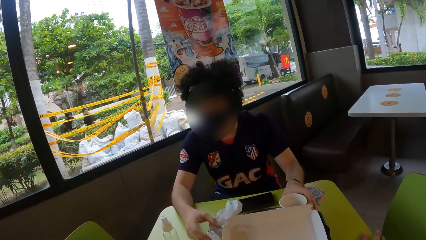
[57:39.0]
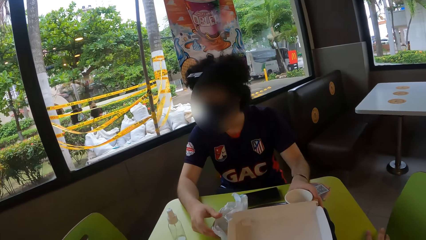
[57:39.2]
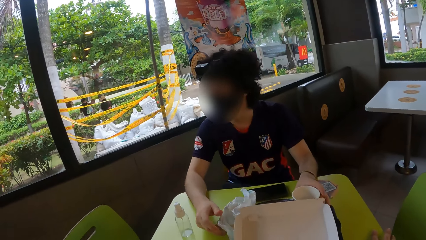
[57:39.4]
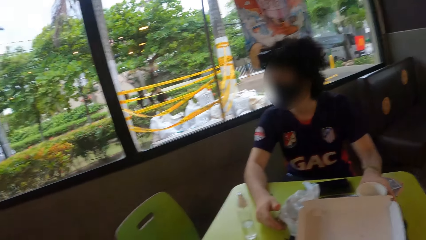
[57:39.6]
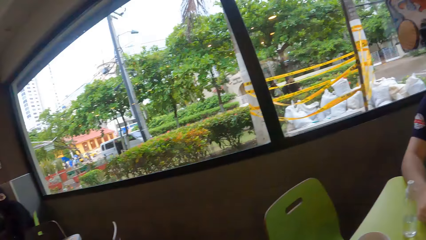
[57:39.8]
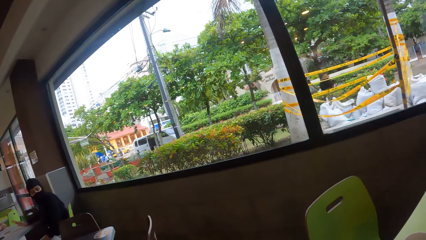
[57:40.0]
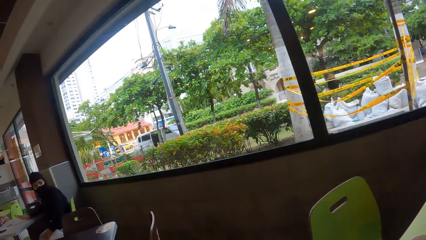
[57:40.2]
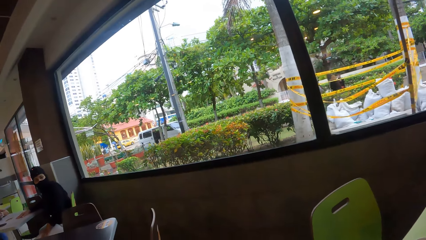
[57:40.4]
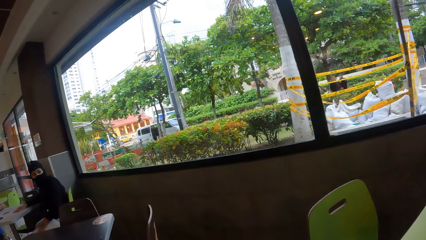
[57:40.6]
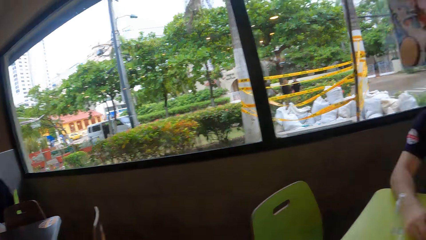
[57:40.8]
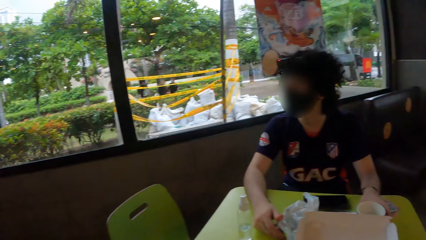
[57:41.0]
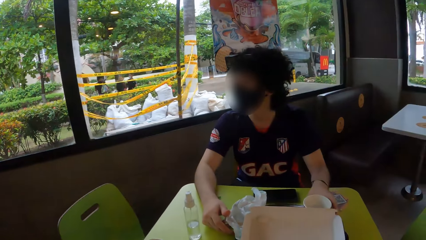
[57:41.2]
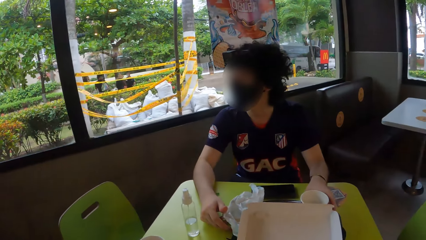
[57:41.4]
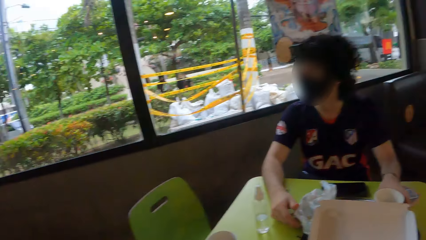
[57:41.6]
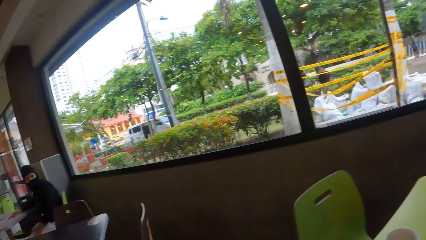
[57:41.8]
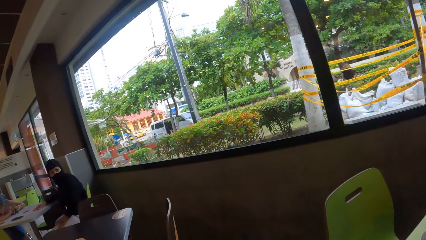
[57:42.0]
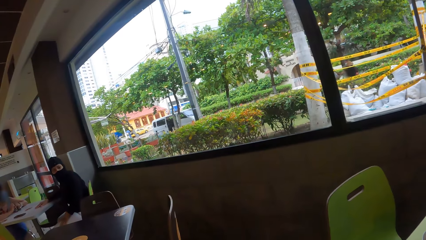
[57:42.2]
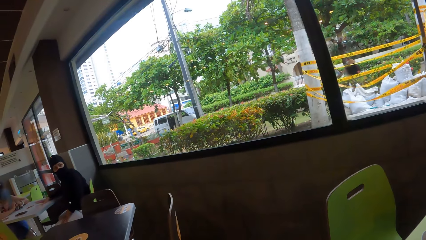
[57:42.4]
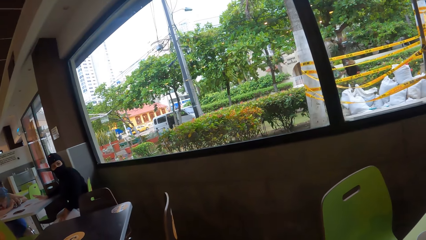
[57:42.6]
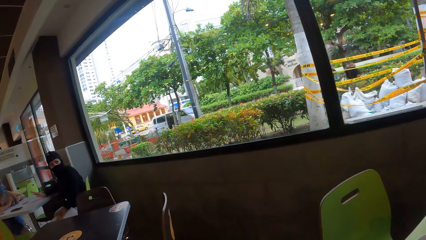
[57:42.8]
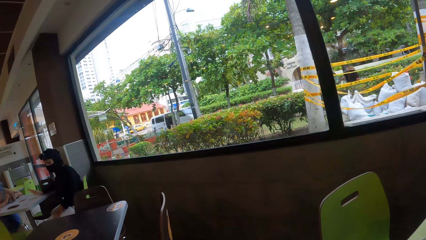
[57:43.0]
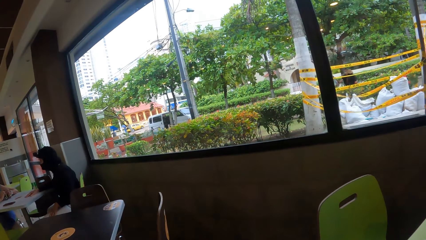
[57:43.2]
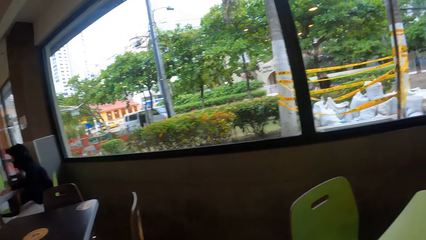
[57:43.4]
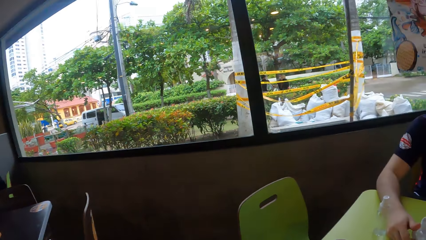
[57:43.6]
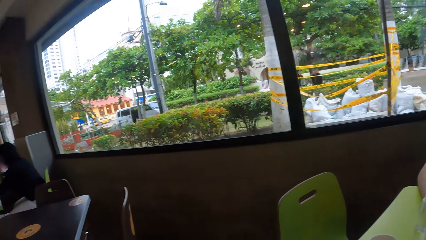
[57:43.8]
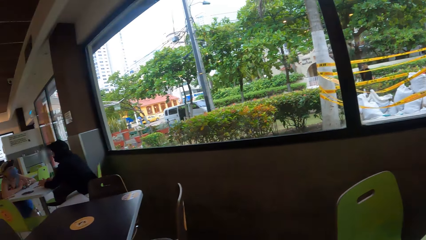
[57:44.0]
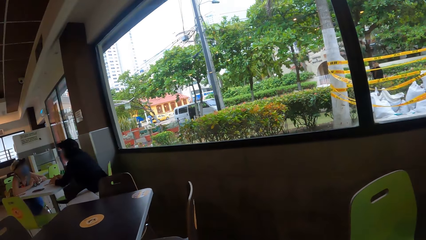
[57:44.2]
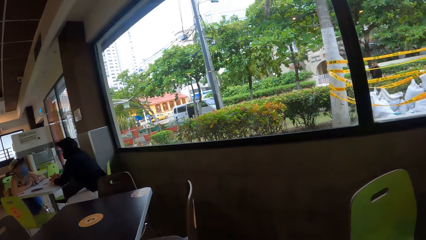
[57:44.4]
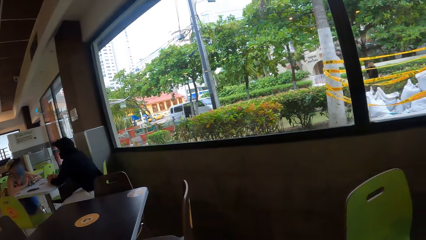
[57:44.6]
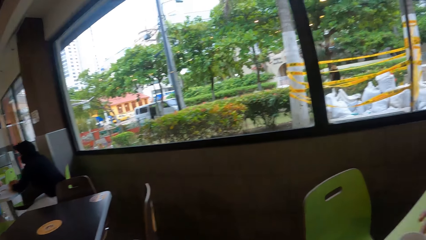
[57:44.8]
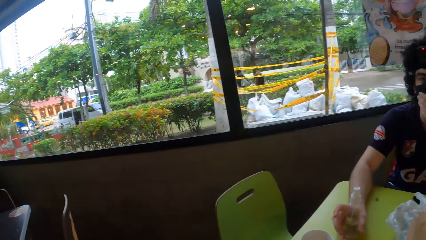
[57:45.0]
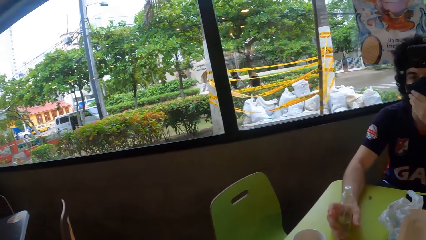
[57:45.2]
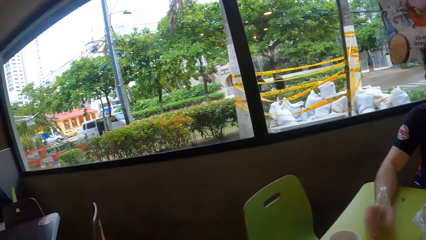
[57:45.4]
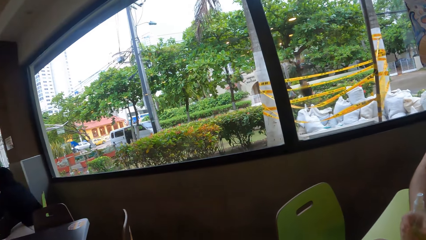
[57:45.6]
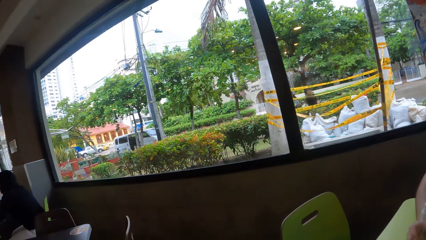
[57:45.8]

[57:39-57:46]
A person puts the cup on the table. The camera wearer looks around.

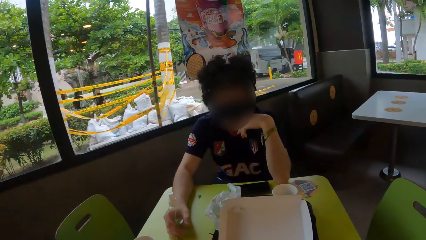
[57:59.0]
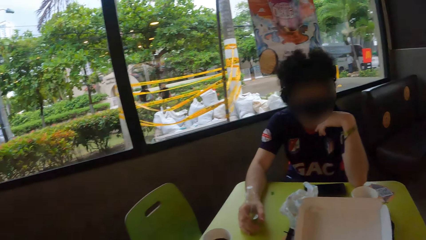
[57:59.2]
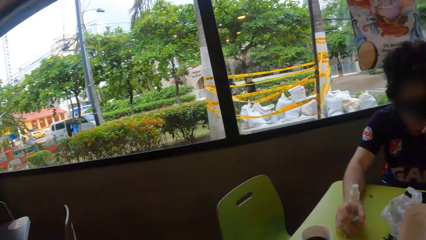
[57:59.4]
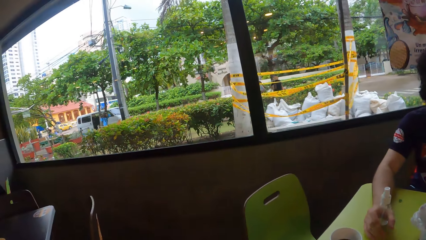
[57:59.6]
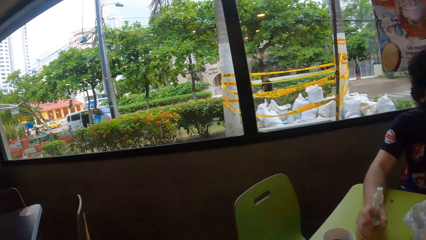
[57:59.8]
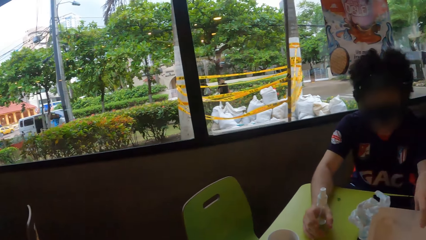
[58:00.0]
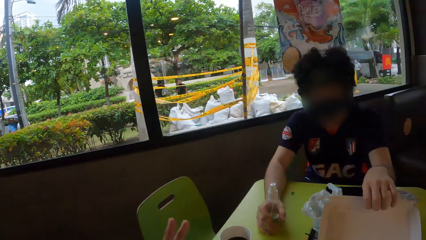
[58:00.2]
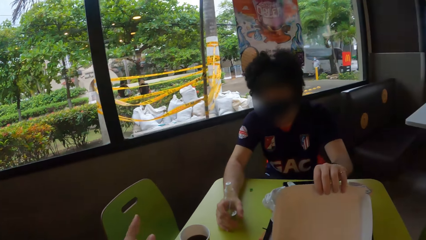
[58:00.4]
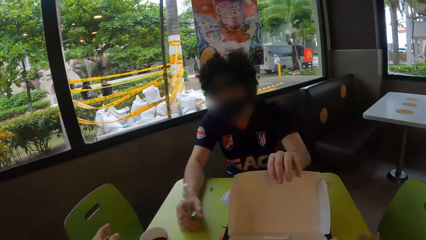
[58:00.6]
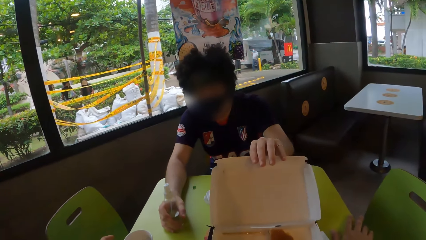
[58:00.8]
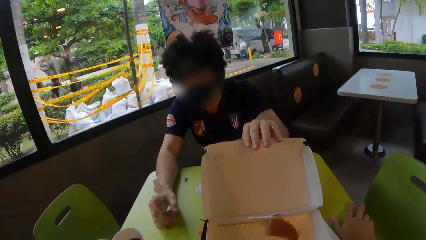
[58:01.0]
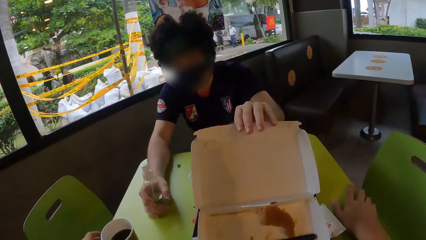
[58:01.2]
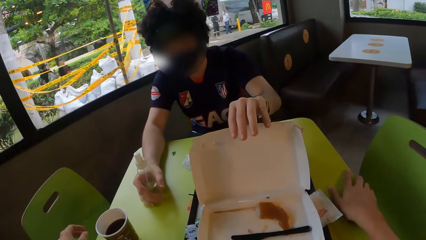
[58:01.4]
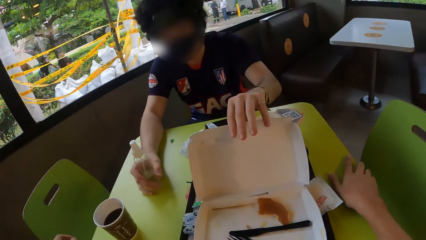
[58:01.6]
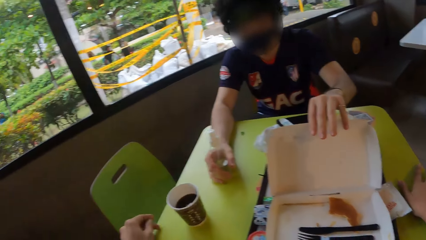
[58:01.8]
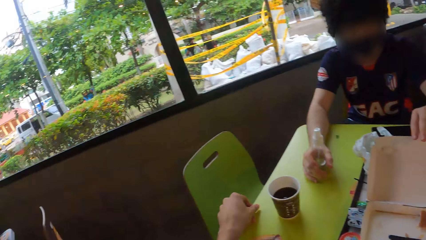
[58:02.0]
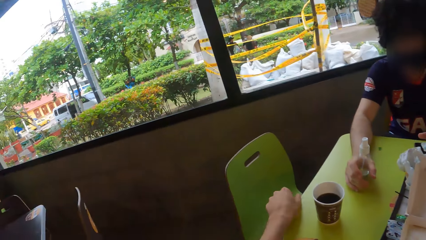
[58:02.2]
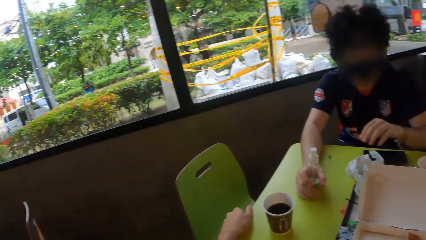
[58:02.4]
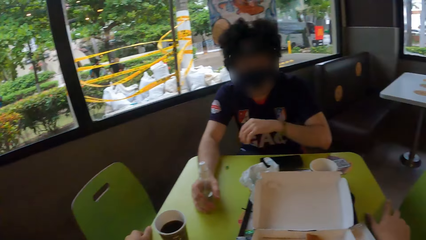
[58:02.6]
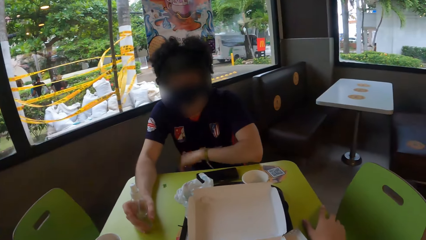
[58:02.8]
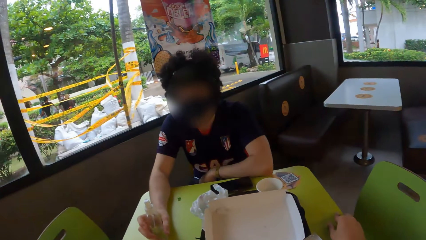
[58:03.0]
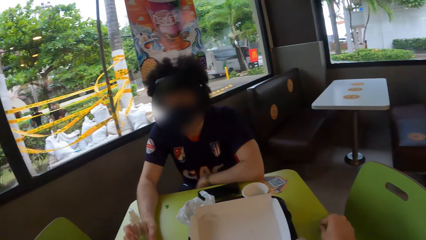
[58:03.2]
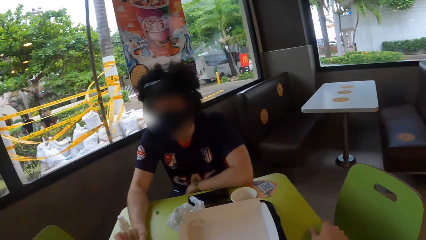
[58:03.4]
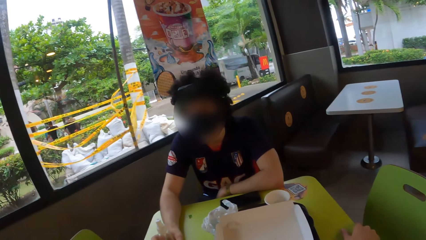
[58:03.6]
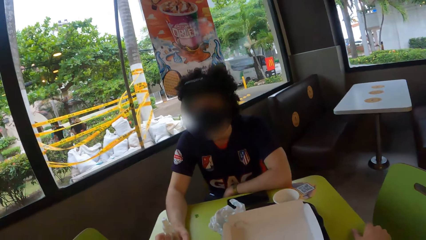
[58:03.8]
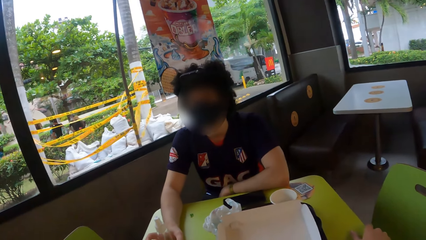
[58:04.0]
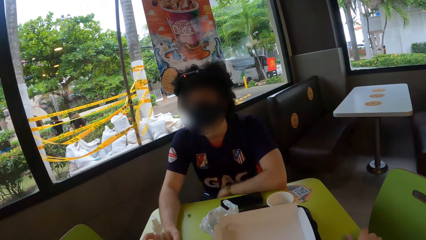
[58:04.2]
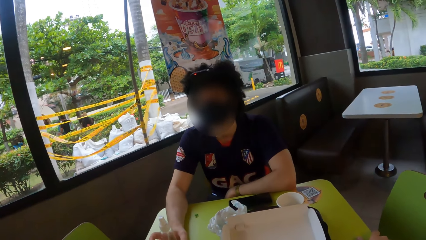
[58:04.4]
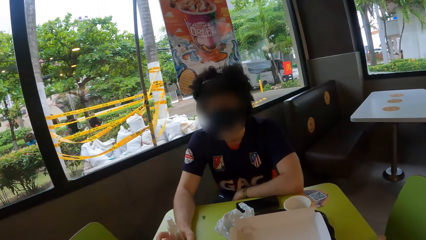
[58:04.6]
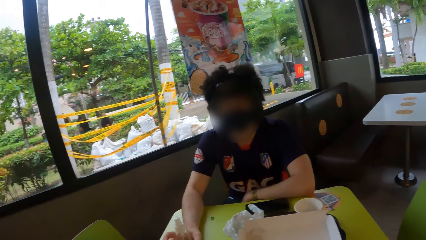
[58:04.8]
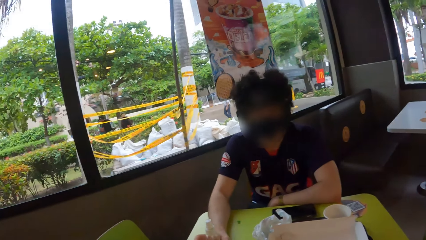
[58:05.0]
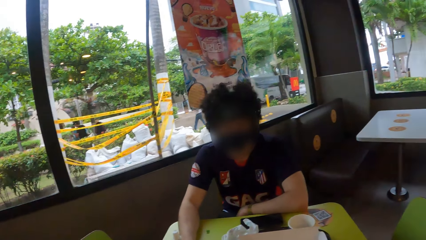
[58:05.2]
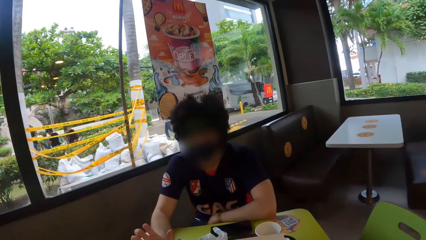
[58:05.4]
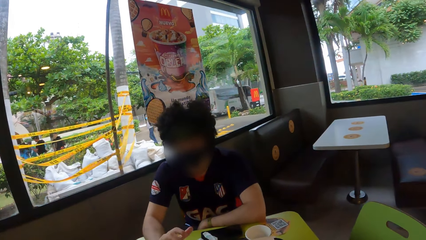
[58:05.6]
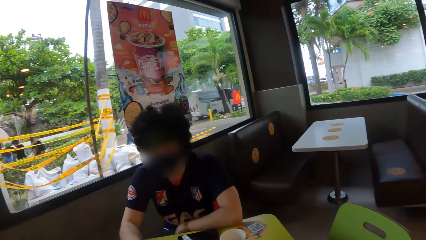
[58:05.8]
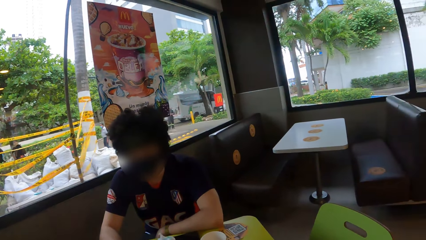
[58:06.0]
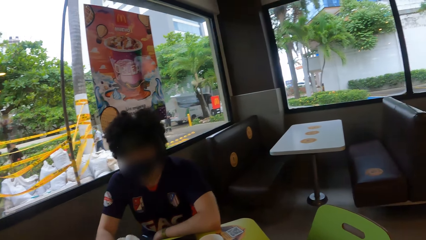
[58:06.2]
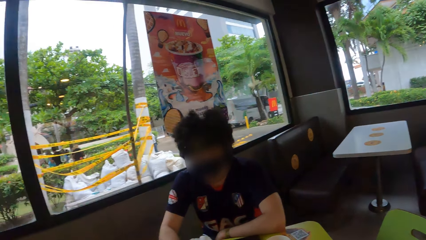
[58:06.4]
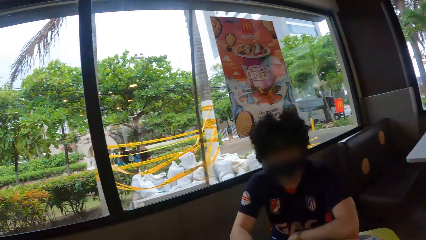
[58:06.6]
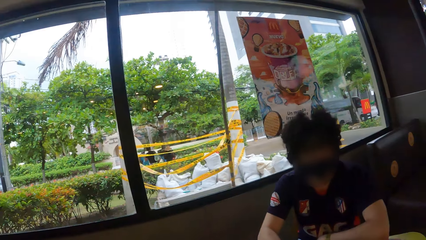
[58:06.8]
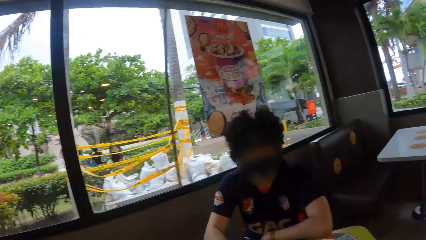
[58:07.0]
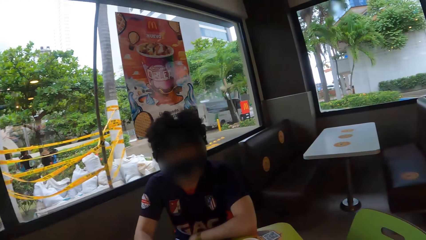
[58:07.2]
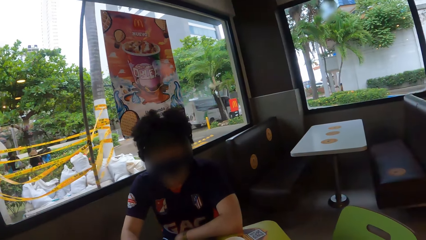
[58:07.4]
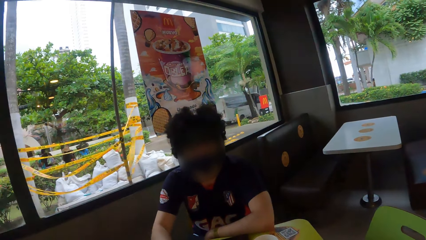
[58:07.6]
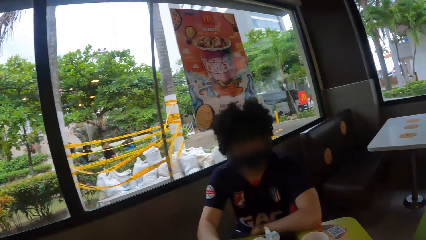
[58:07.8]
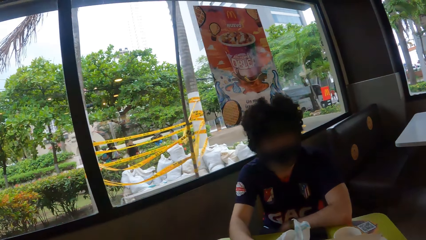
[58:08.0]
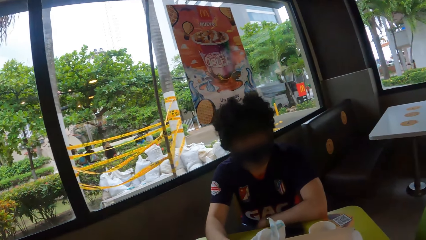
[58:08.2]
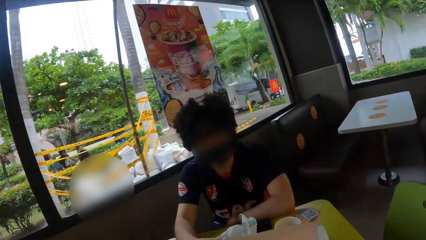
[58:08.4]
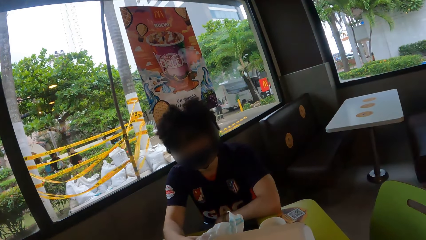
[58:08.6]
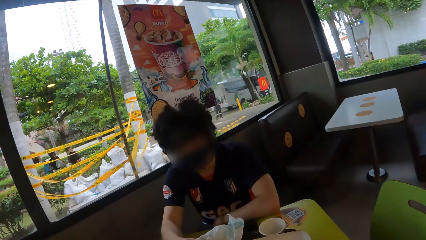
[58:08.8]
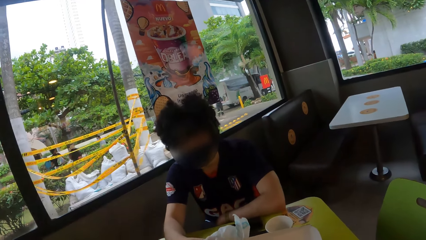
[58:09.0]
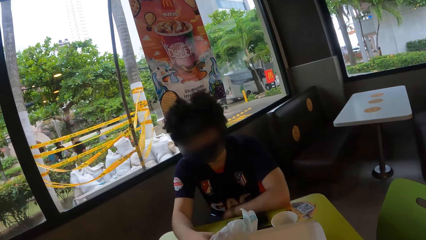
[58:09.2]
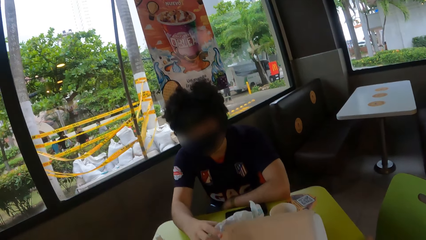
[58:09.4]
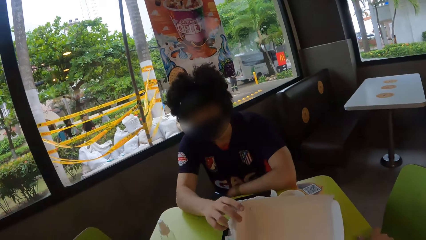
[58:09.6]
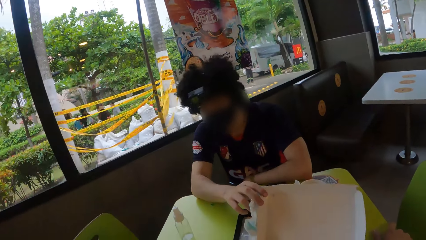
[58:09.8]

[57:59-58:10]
A person pulls the box.
